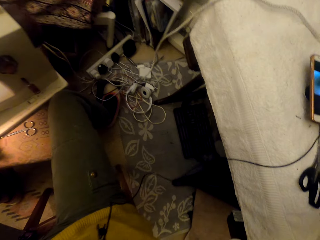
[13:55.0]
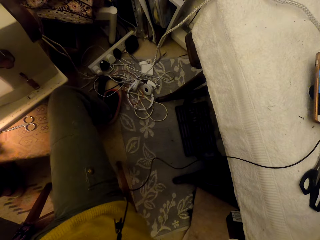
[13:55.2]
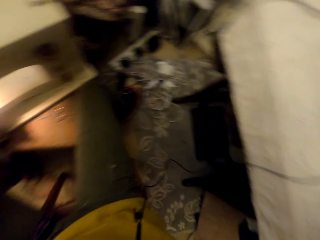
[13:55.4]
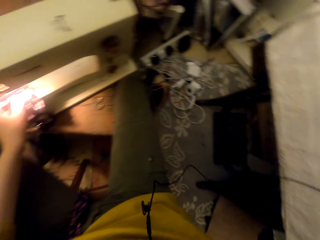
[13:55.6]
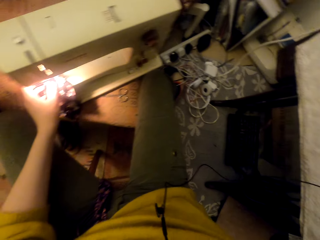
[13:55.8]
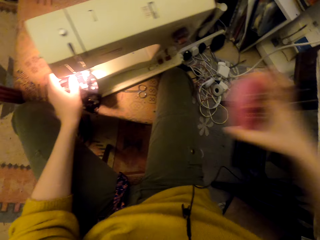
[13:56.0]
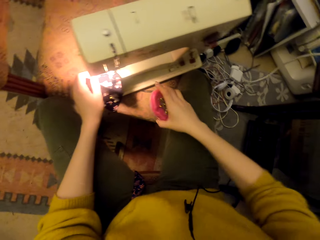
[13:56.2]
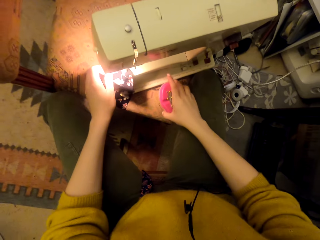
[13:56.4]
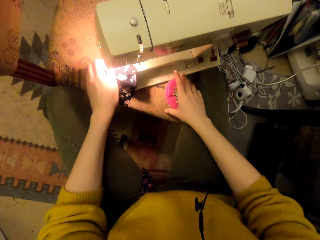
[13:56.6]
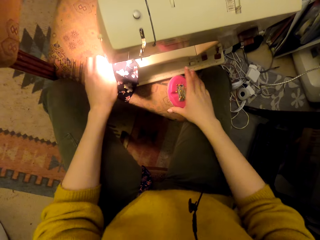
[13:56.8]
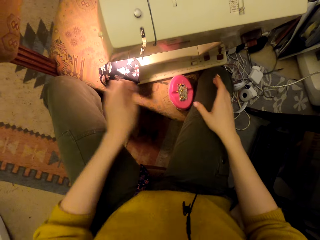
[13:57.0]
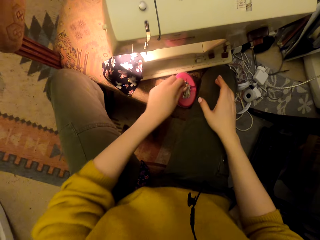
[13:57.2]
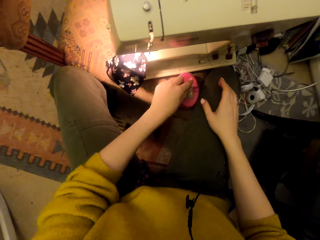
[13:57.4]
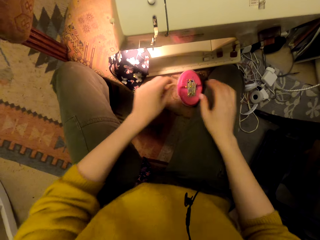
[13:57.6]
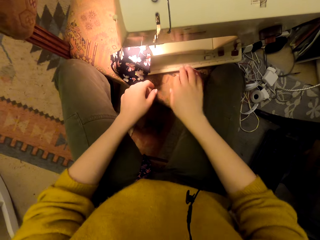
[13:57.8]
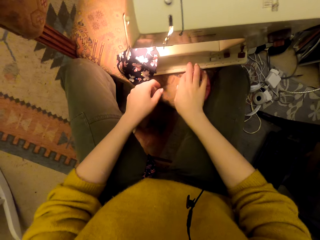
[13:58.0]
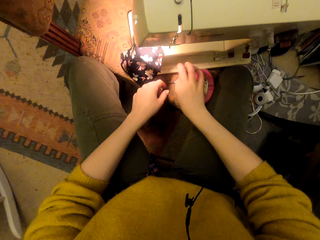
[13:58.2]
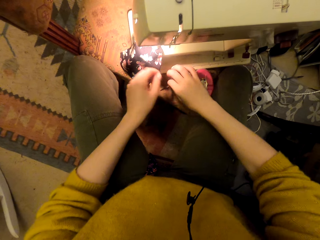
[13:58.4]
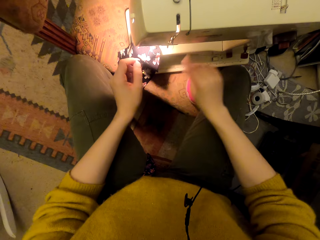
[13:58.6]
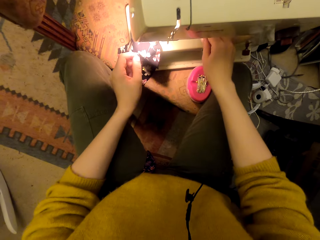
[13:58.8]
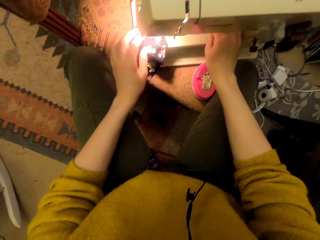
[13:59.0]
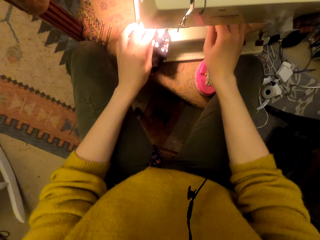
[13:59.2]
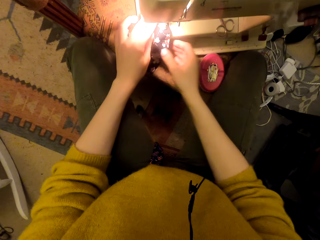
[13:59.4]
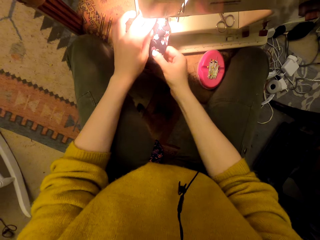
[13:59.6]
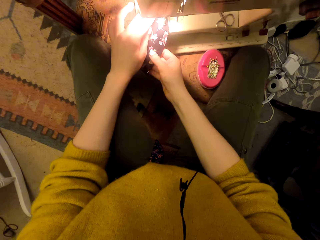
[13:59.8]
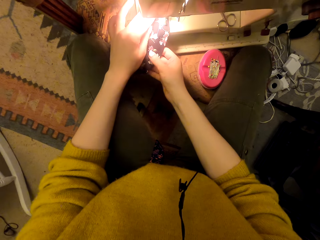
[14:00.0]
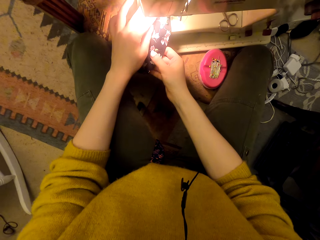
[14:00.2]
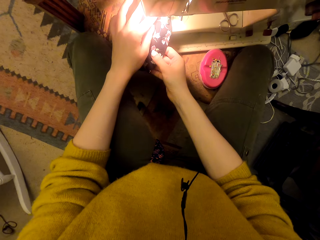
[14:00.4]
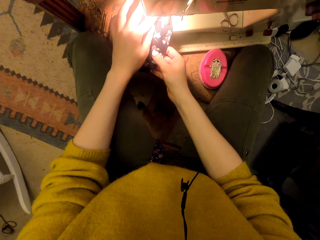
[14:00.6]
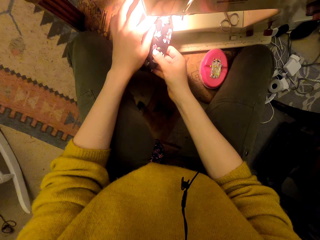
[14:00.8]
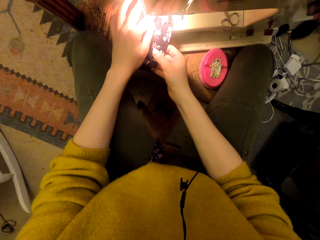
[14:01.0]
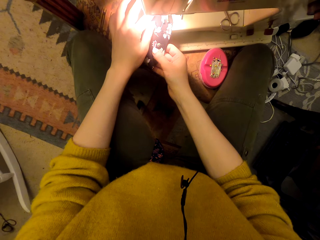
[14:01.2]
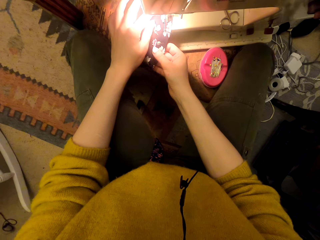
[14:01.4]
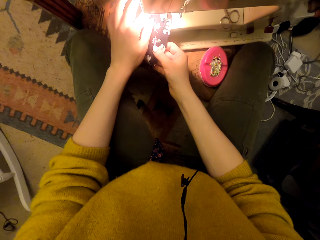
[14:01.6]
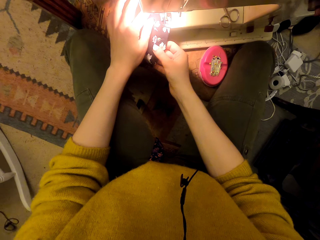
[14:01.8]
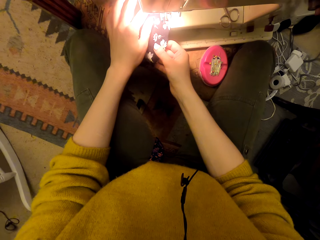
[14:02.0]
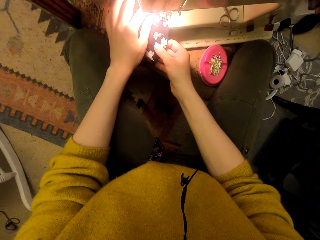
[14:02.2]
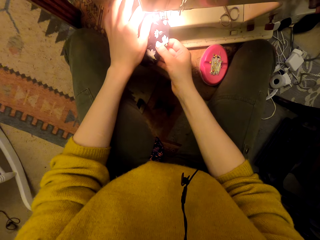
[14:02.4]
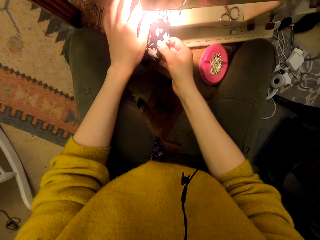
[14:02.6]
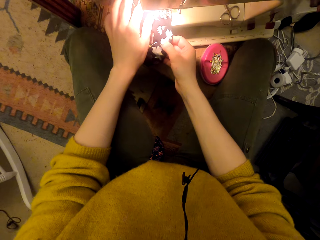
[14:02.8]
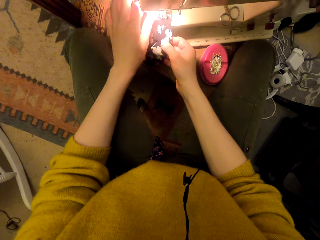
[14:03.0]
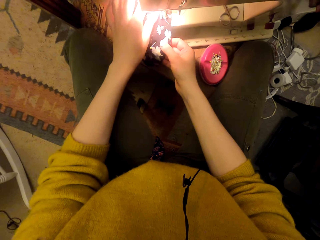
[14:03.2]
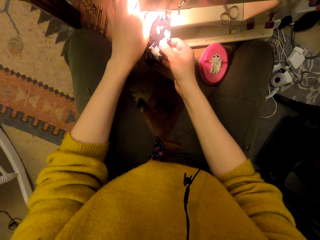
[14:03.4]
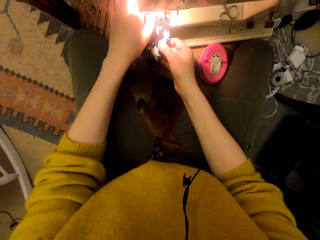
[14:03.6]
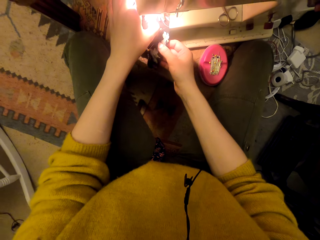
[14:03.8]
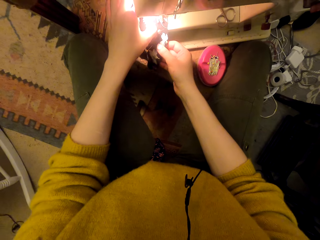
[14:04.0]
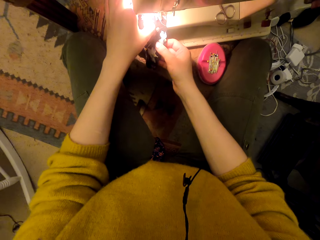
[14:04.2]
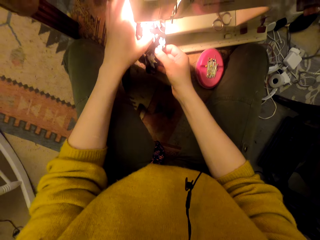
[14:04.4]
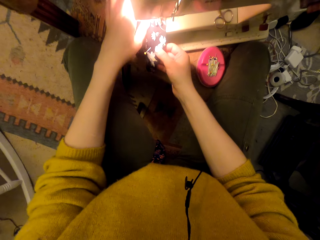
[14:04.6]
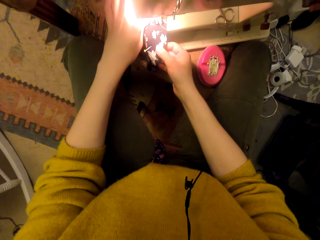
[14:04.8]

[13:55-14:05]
The camera wearer puts a magnetic pin holder on the chair. They put a pin in the magnetic pin holder. They pick up scissors on the chair. They put the scissors on the sewing machine. They sew the pinned cloth material pieces on the sewing material with the sewing machine. They unpin the pinned cloth materials on the sewing material.

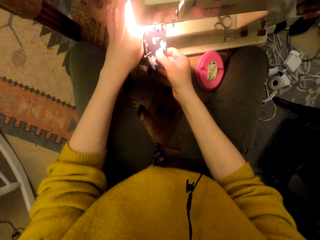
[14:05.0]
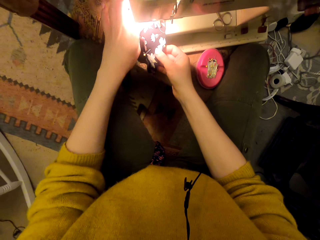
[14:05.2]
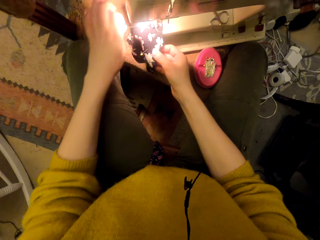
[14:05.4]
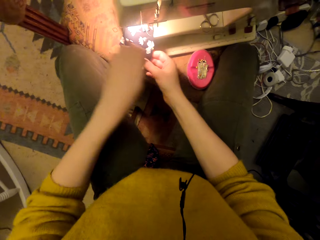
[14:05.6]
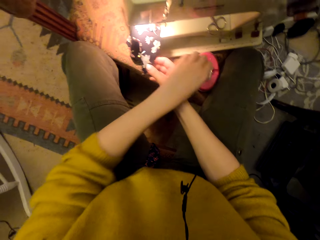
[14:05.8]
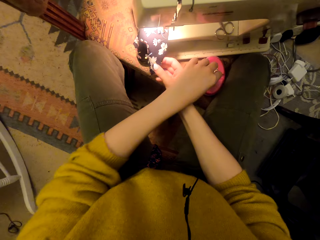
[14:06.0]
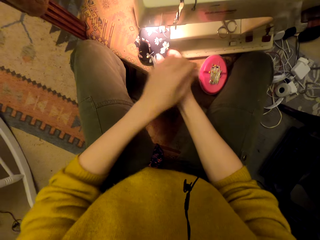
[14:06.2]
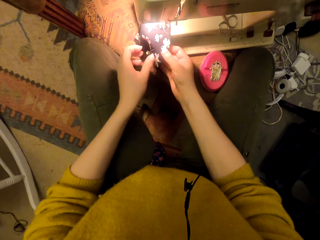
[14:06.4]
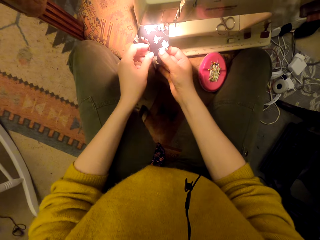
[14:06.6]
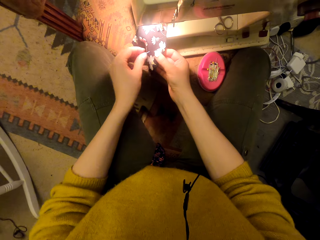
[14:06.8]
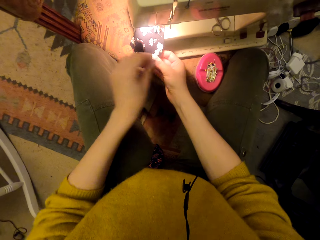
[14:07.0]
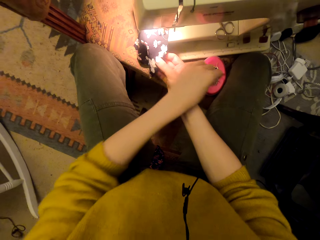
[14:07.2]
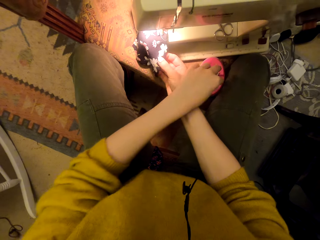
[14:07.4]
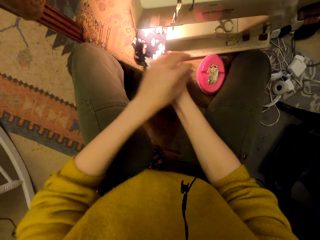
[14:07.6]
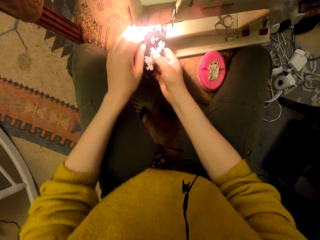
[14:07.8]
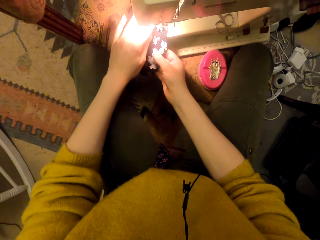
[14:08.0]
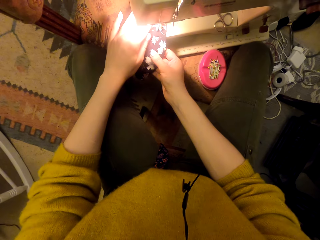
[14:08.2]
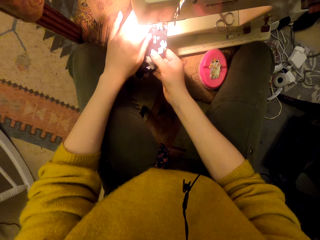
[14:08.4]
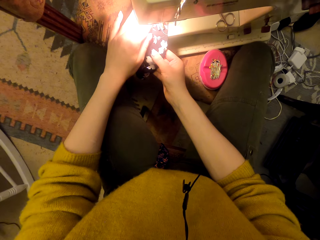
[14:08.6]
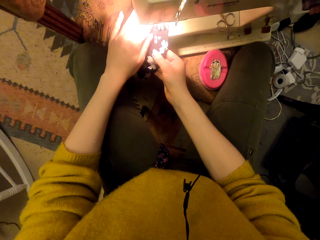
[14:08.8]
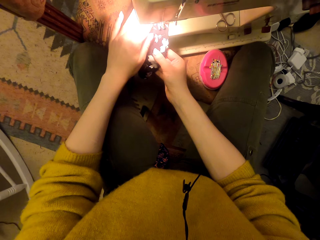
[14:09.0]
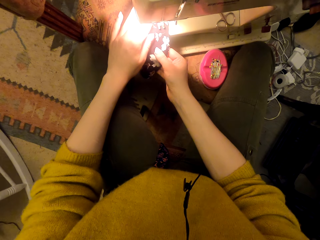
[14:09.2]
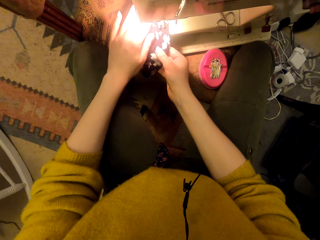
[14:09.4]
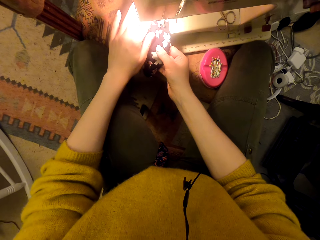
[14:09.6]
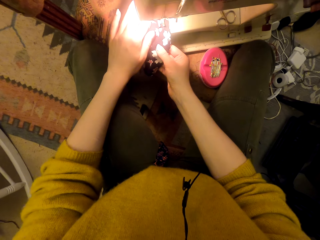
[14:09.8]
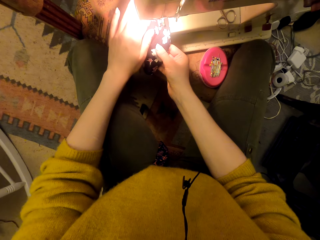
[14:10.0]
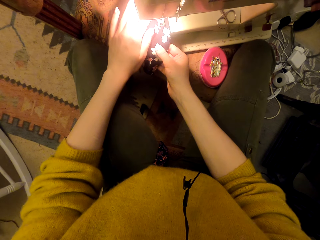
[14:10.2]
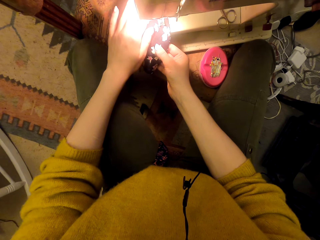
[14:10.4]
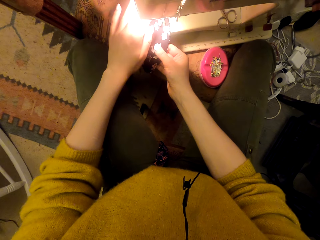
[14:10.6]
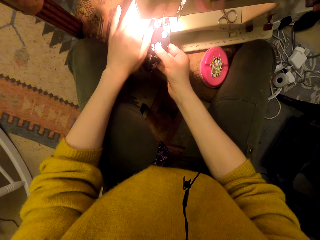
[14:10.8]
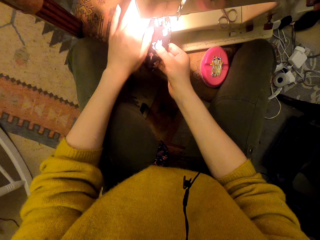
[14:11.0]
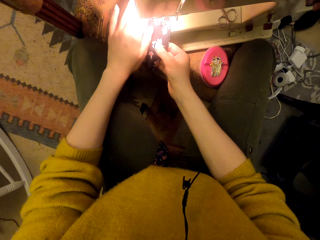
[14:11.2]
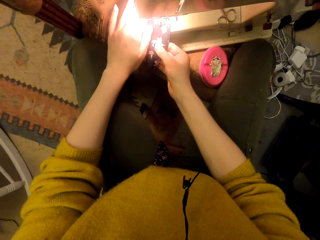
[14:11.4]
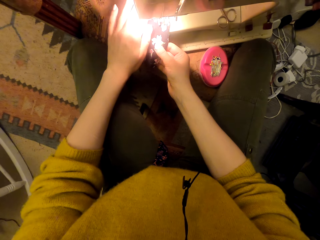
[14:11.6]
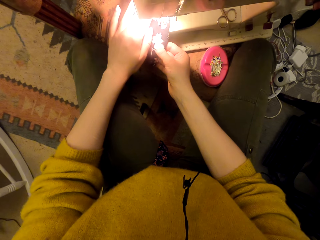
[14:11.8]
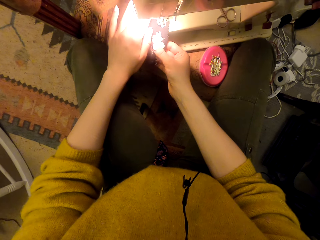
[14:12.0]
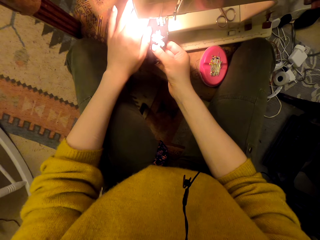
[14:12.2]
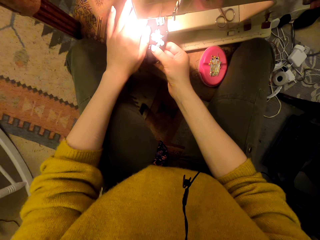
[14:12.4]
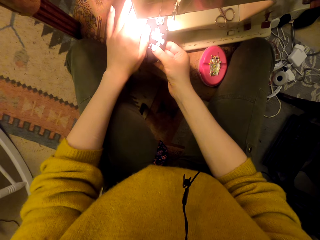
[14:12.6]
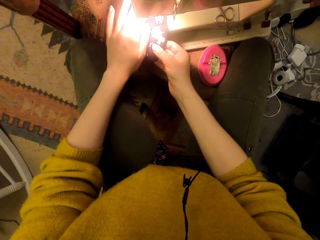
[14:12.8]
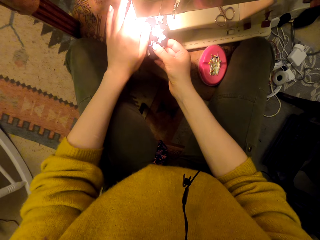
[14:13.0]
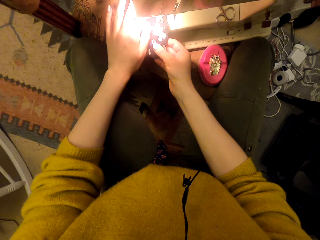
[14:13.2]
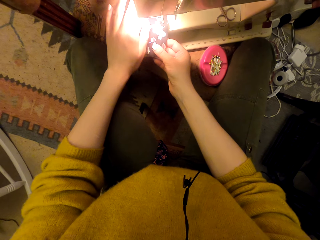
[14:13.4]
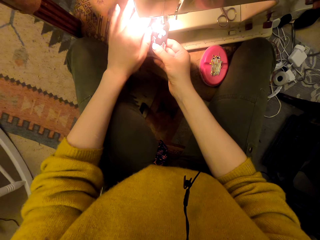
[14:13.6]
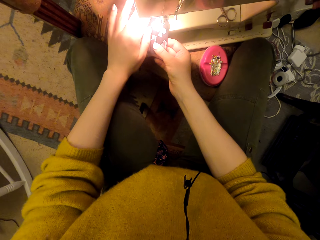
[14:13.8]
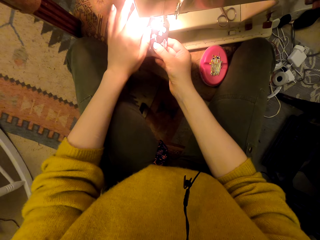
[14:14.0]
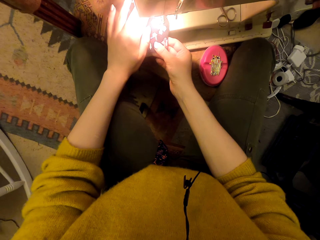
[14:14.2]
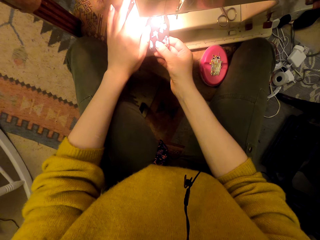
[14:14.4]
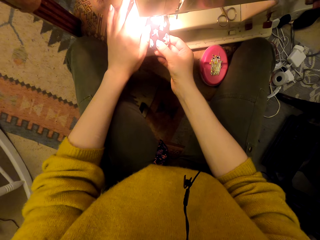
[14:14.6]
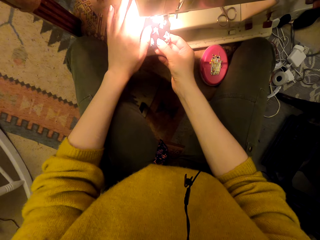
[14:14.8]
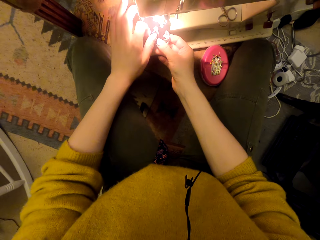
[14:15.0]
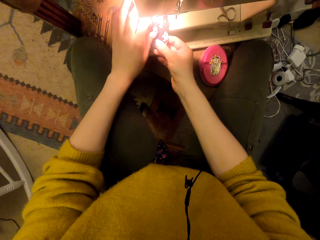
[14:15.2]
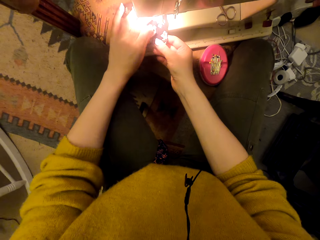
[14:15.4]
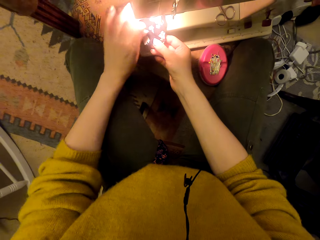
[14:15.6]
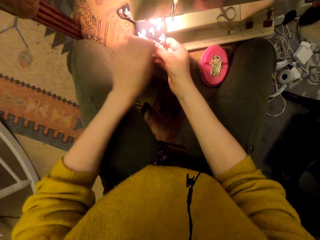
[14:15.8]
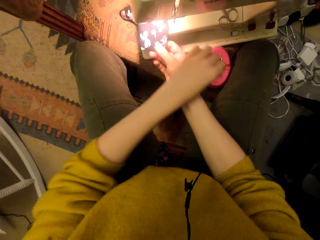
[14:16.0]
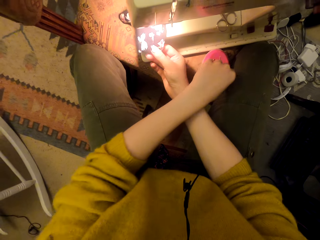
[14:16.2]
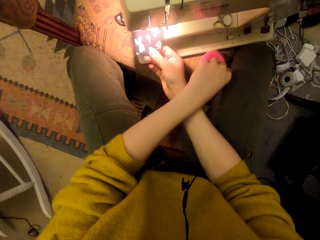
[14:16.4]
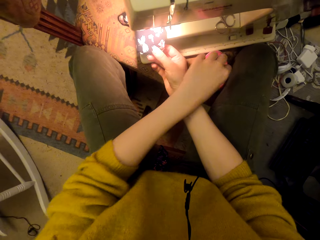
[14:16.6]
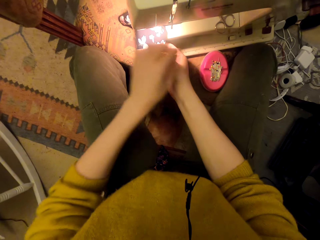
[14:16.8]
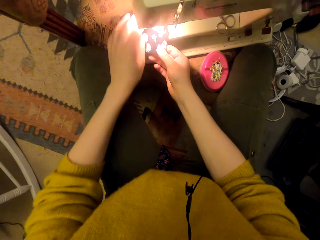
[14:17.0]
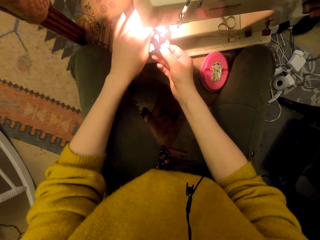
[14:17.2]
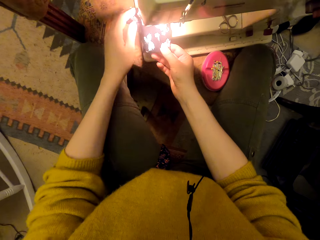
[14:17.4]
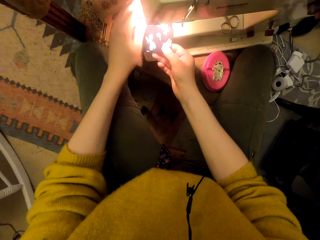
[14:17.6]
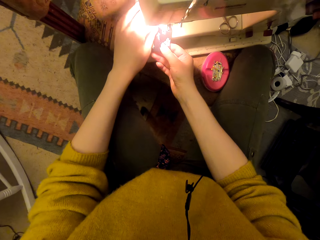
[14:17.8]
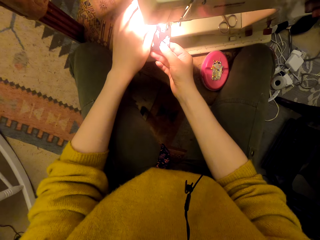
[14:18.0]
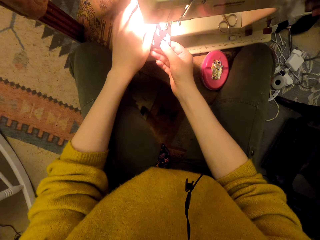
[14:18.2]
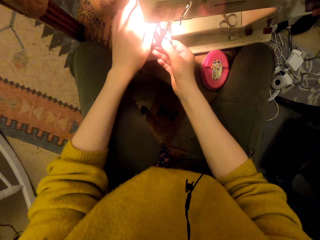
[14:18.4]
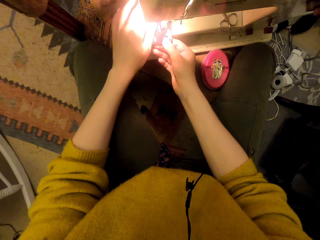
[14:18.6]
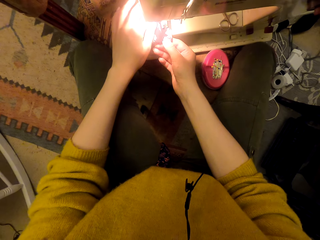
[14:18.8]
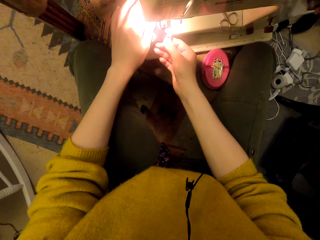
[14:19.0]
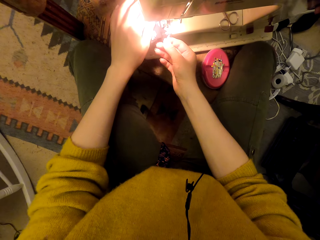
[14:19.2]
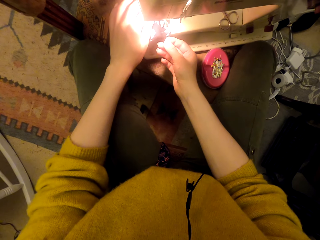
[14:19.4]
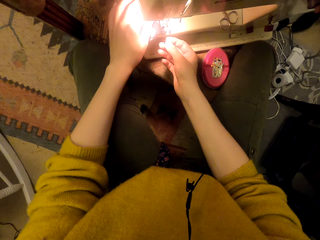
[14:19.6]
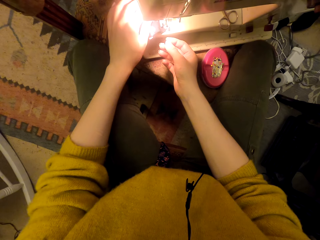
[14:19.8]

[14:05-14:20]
The camera wearer puts a pin in the magnetic pin holder. They unpin the pinned cloth materials on the sewing material. They put a pin in the magnetic pin holder. They sew the pinned cloth materials on the sewing material with a sewing machine. They unpin the pinned cloth materials on the sewing material. They put a pin in the magnetic pin holder. They sew the pinned cloth materials on the sewing material with the sewing machine.
